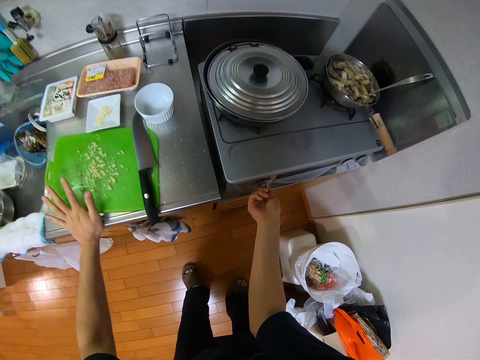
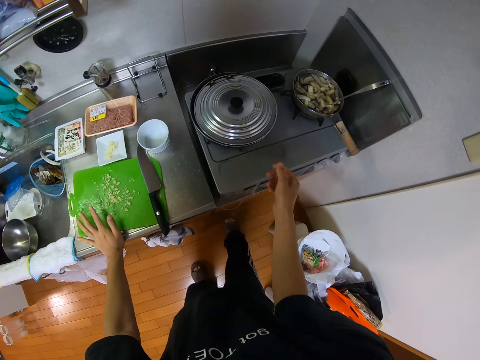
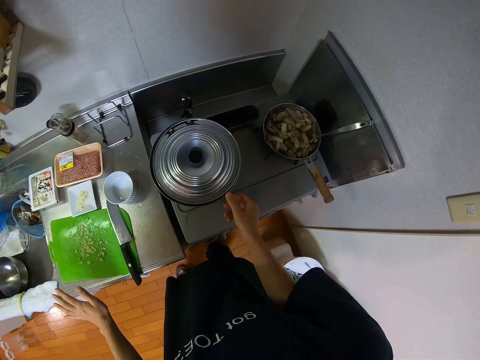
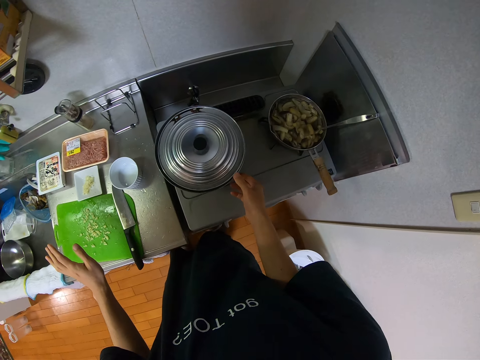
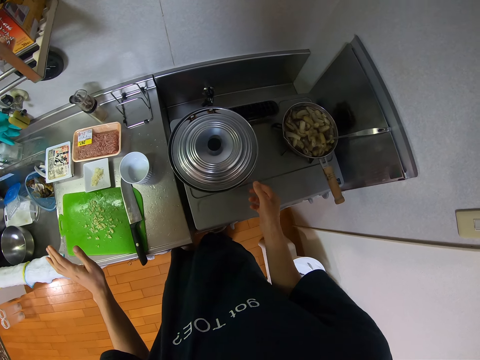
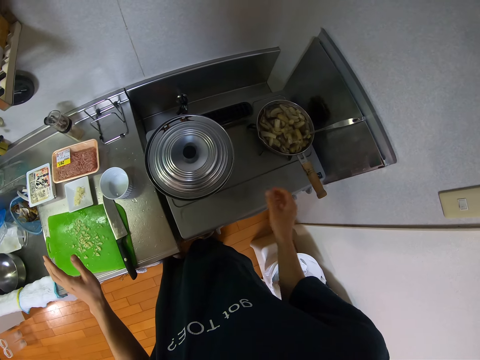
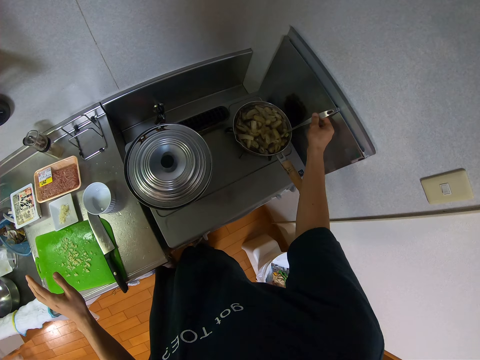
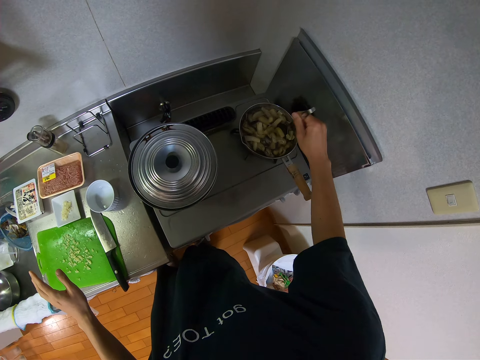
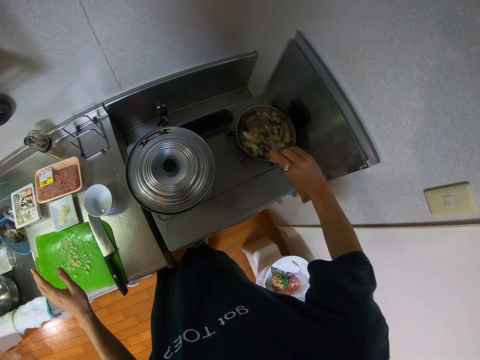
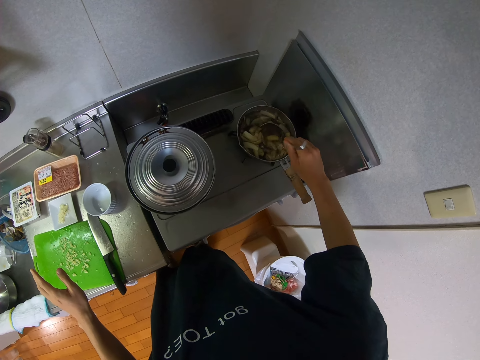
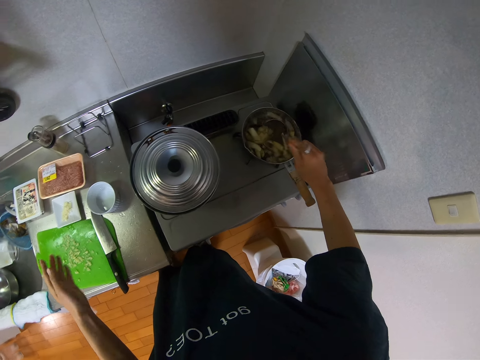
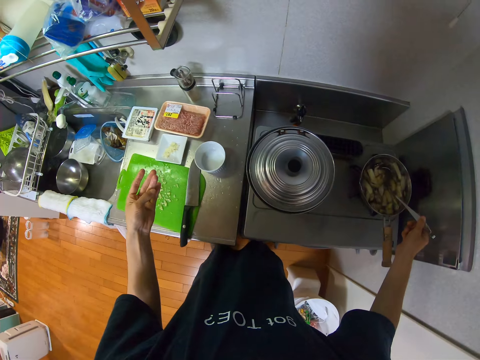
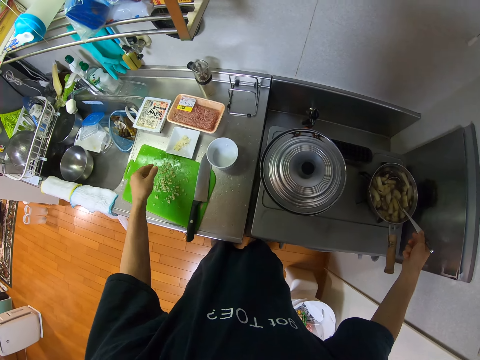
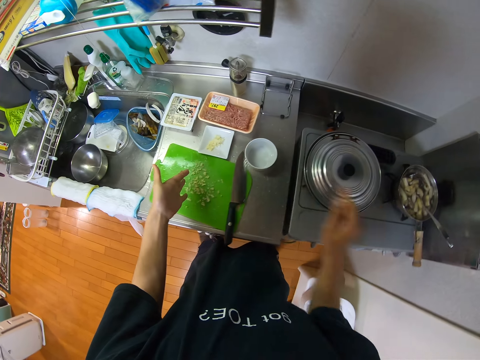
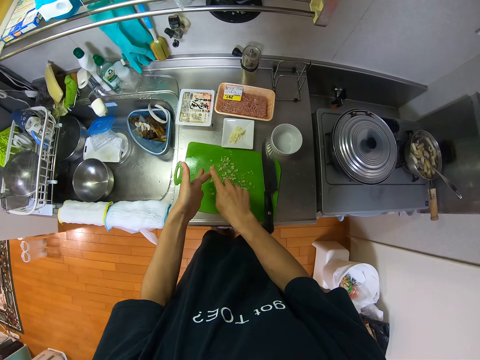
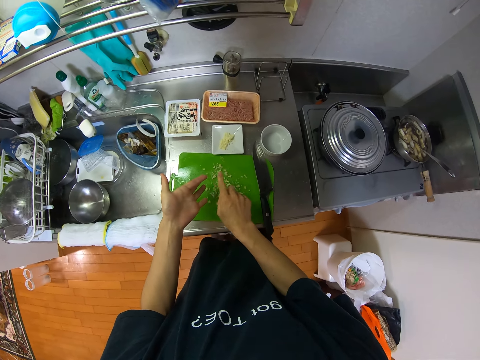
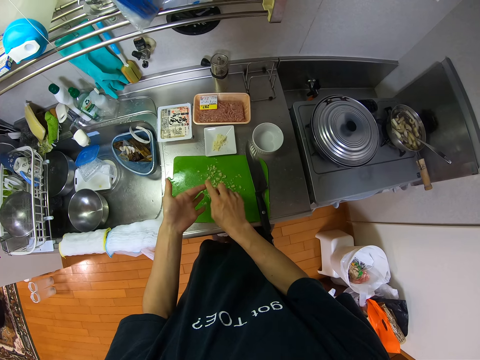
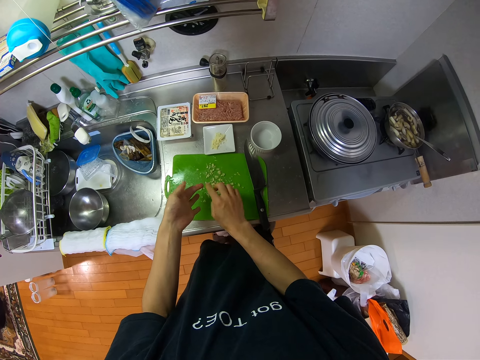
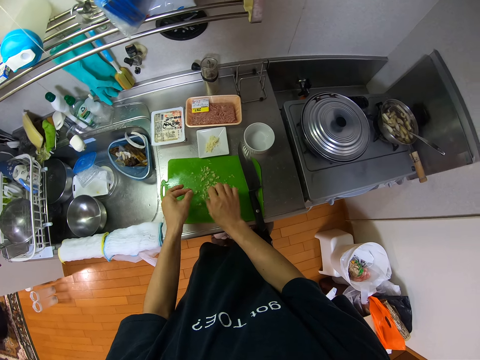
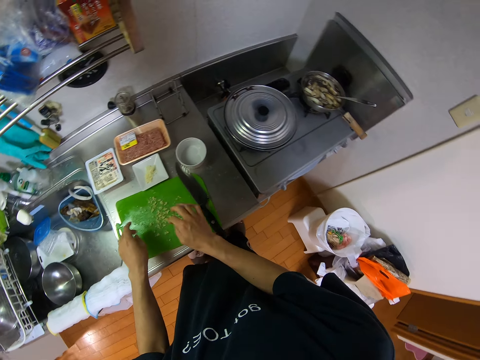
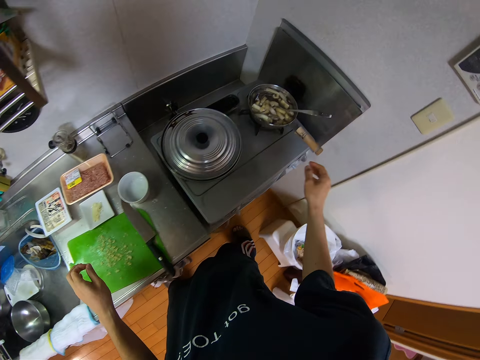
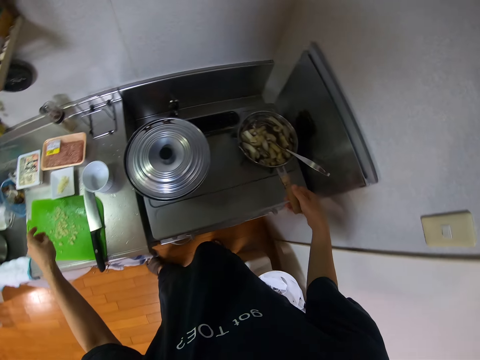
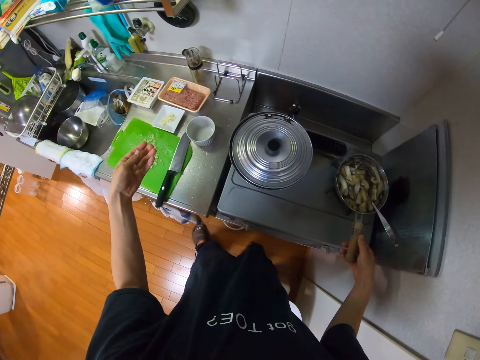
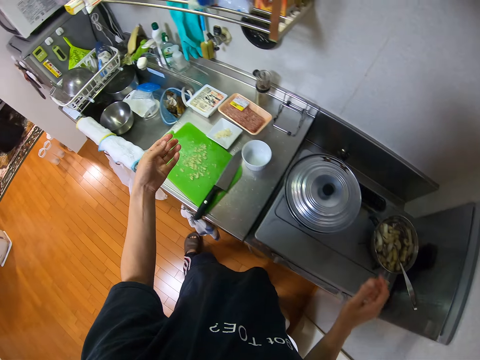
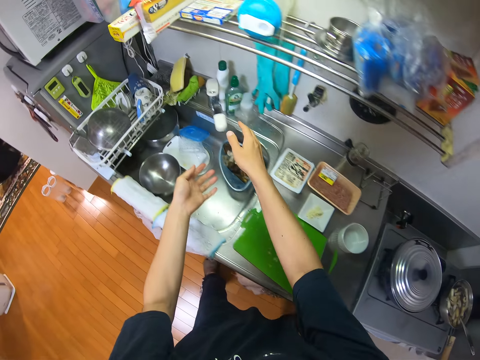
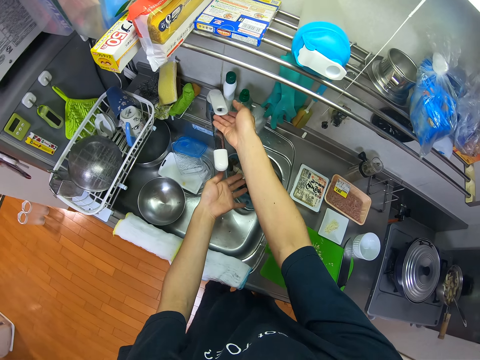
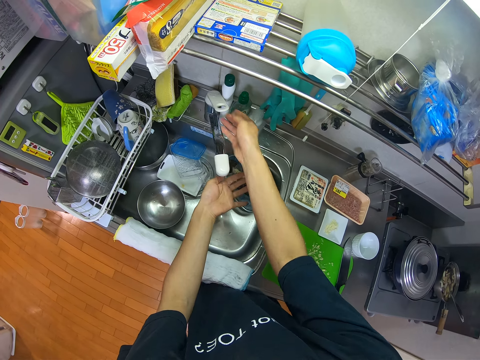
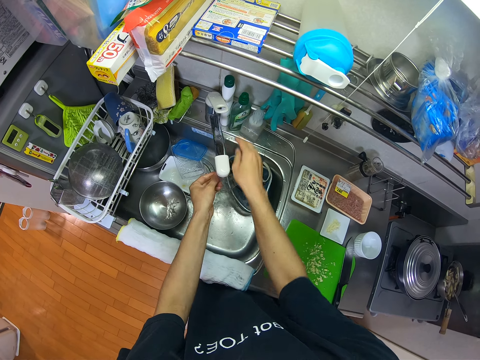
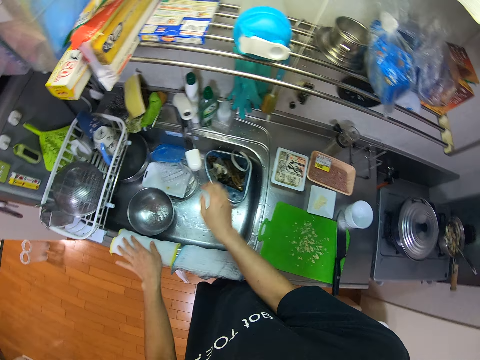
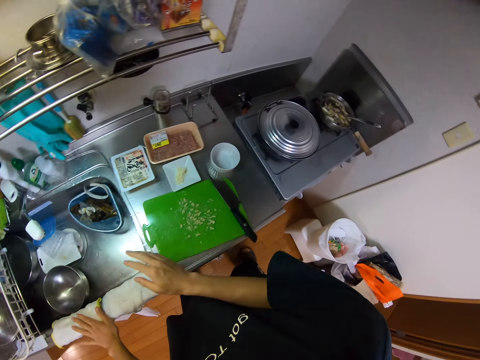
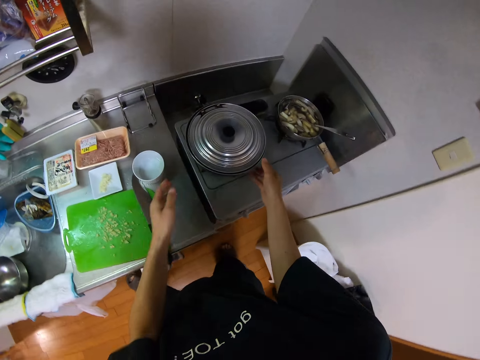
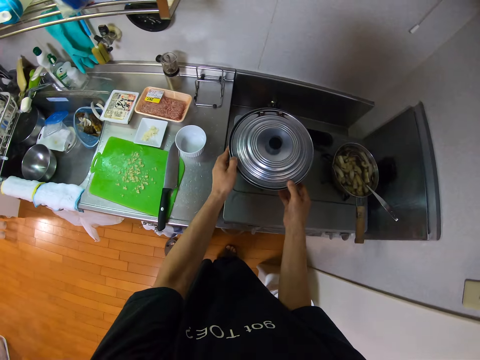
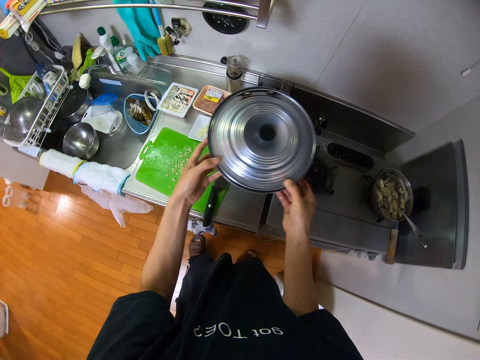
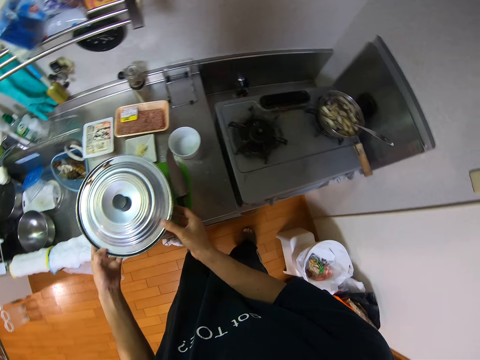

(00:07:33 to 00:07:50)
The camera wearer stands up. She touches the lid. She touches the spoon. She stirs the food in a frypan on the gas cooker with the spoon. She puts the potato on the chopping board. She puts the spoon on the pan. She puts the potato piece on the chopping board. She wipes the fruits on her hands in the tray on the cabinet. She holds the handle of the frypan on the gas cooker. She moves the tap. She opens the tap in the kitchen. She rinses her hands in the sink. She switches off the tap. She touches some clothes on the sink with both hands. She wipes the hands on the towels. She picks up a pot on the gas cooker with both hands.

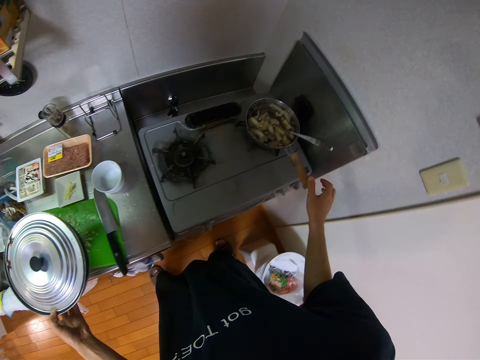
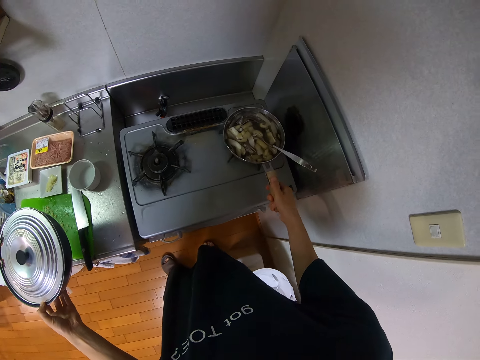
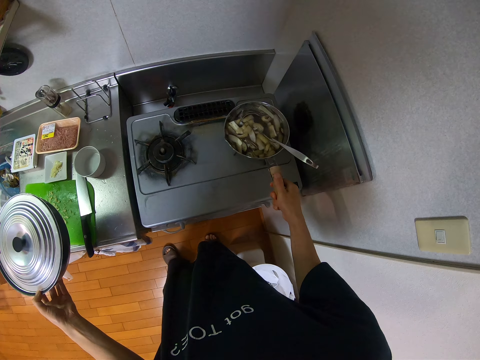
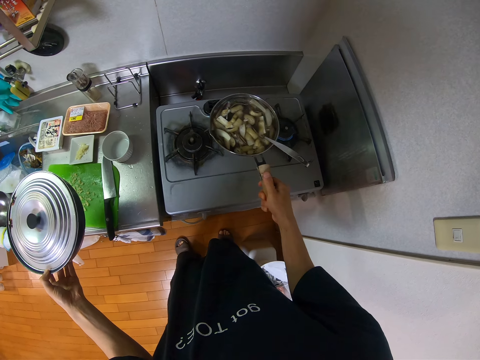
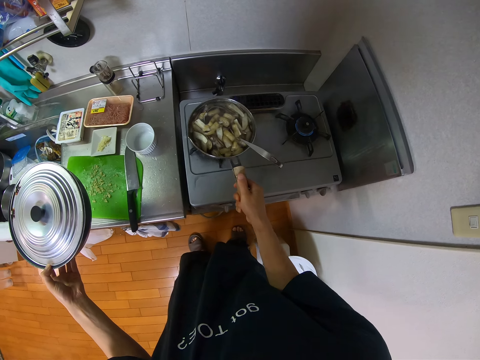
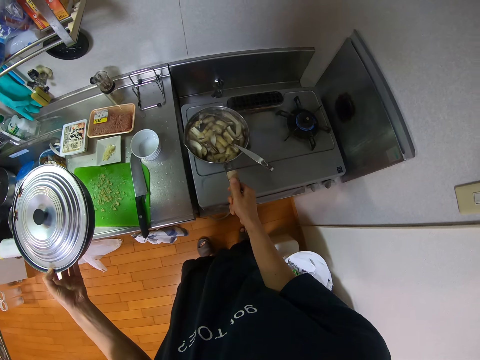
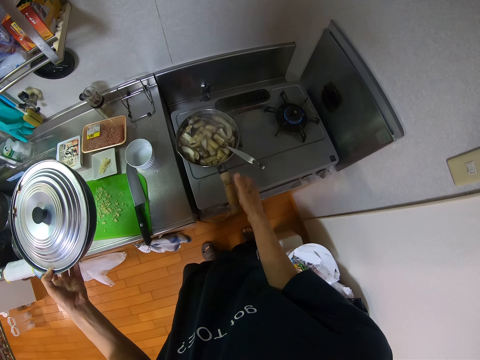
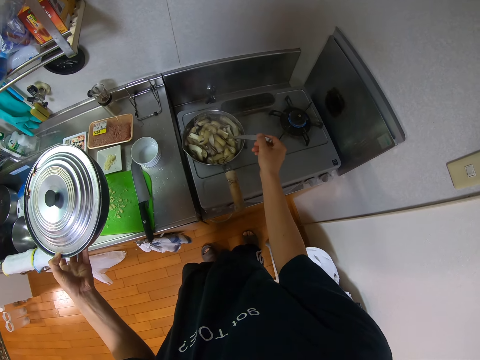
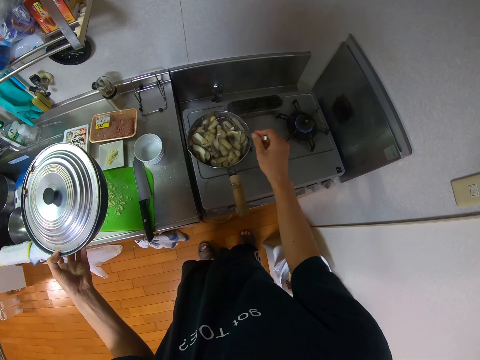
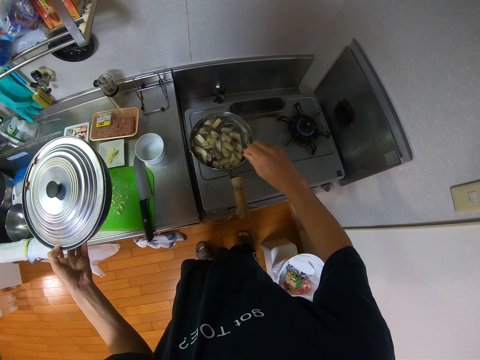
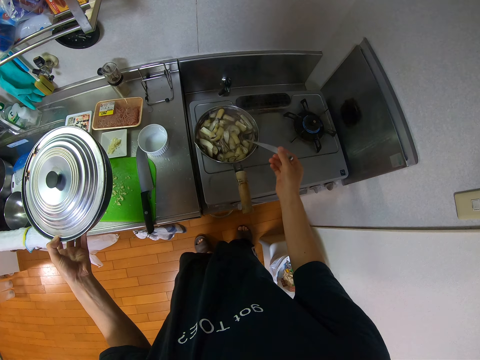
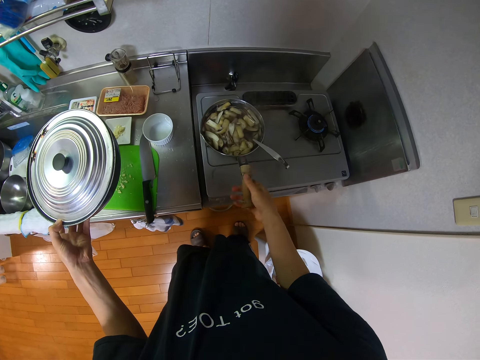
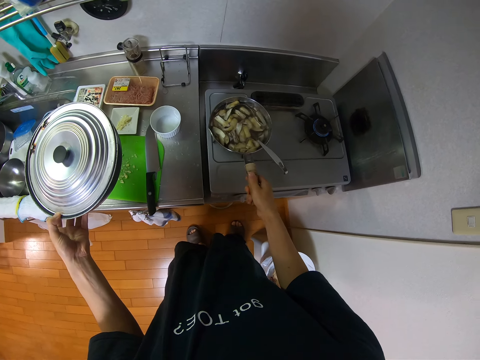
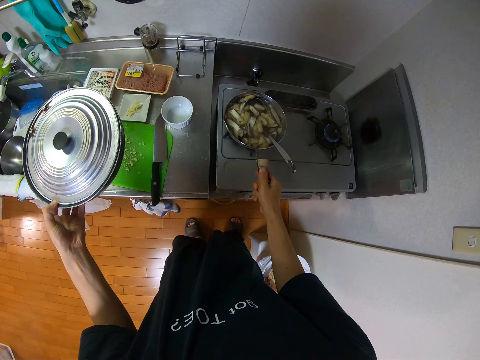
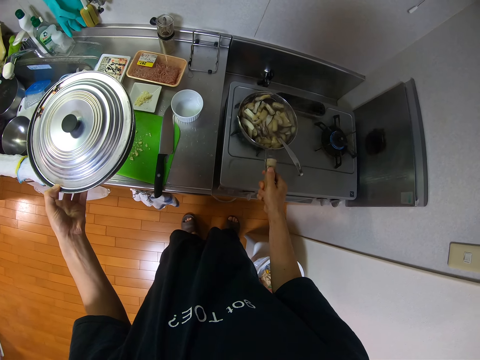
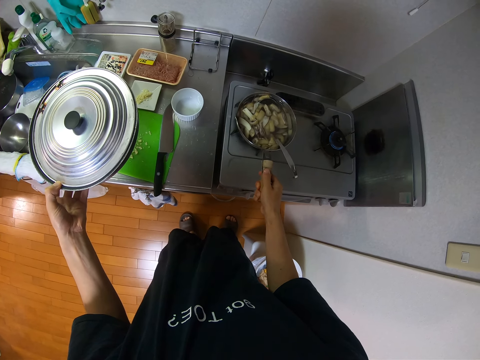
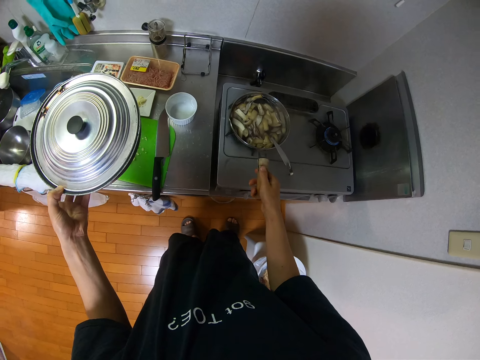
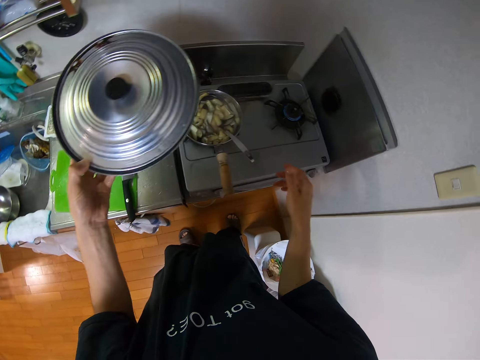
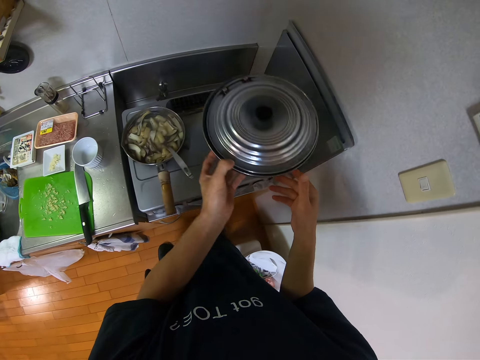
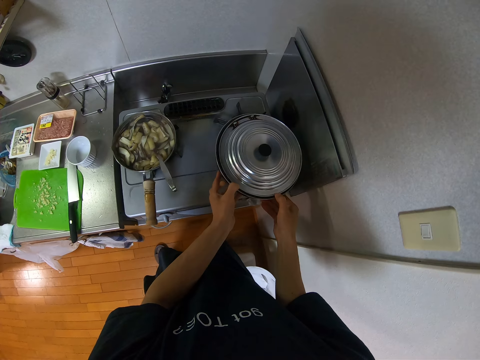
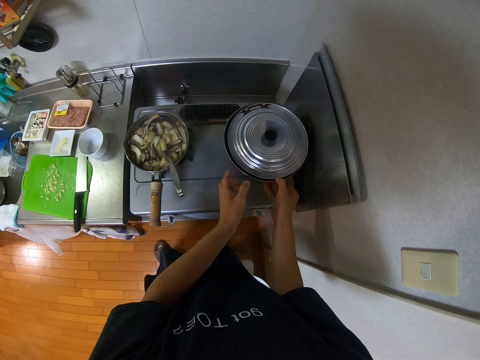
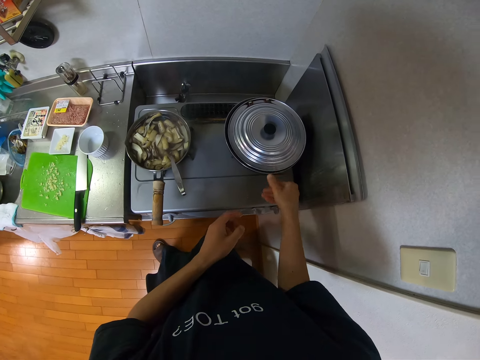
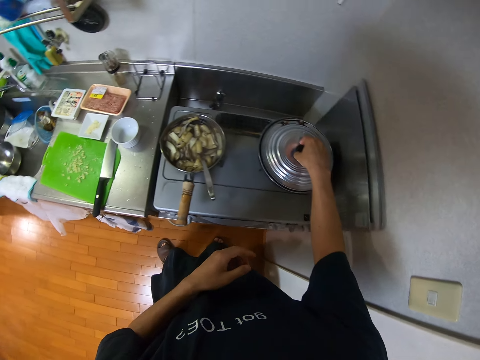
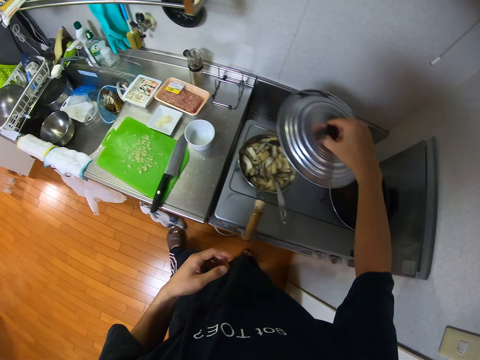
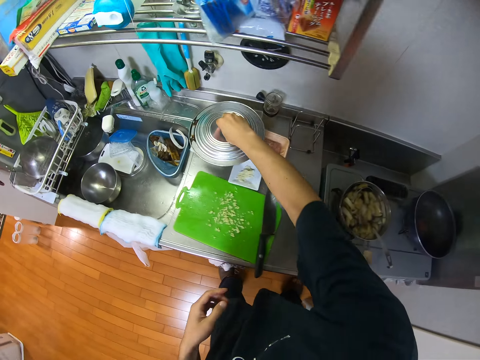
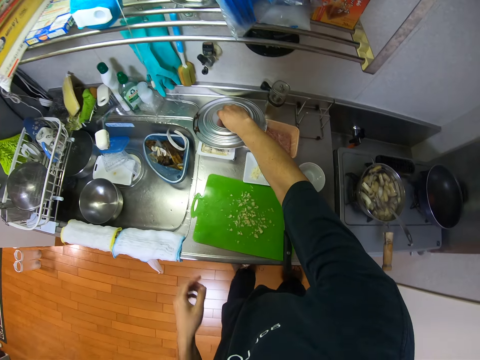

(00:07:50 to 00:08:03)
The camera wearer passes the pan to the left hand and lifts the pan. She moves the frypan on the gas cooker. She puts the pan on the burner. She moves the spoon. She stirs the food in the frypan with the spoon. She puts the spoon on the pan. She shakes the pan. She holds the handle of the frypan with her right hand. She moves the hand. She passes the pan to the right hand. She puts the pan on the burner. She lifts the lid. She puts the lid on the table.
